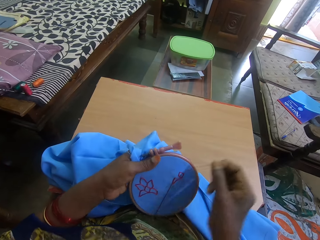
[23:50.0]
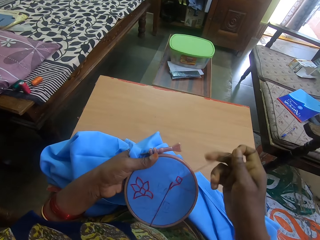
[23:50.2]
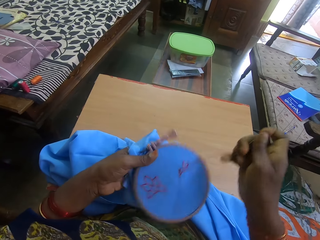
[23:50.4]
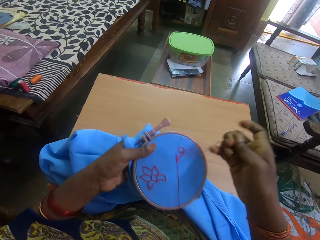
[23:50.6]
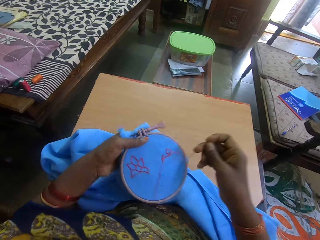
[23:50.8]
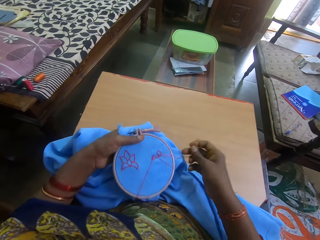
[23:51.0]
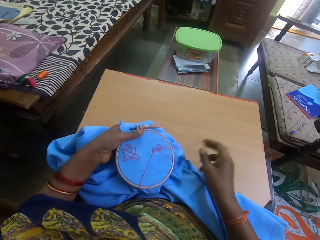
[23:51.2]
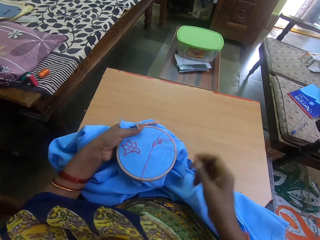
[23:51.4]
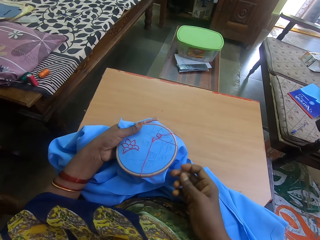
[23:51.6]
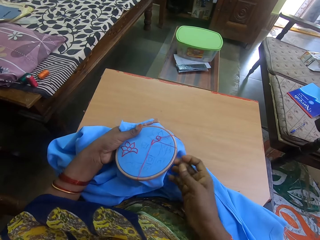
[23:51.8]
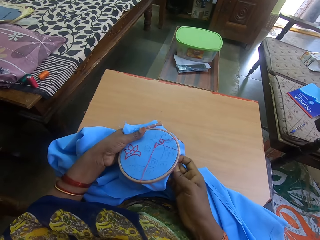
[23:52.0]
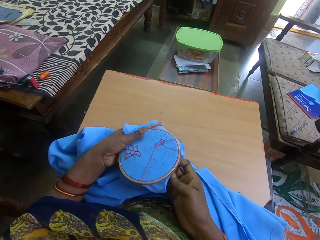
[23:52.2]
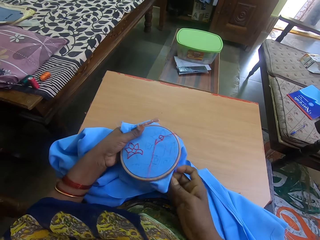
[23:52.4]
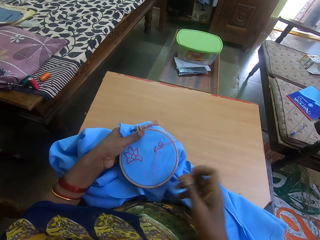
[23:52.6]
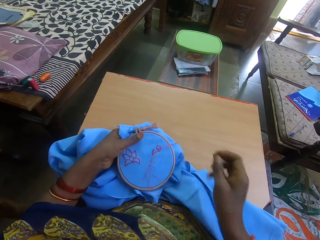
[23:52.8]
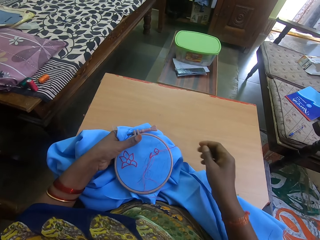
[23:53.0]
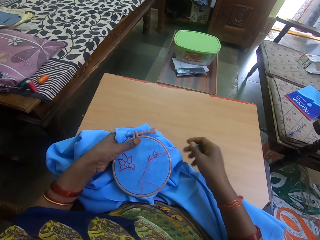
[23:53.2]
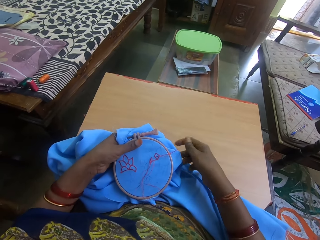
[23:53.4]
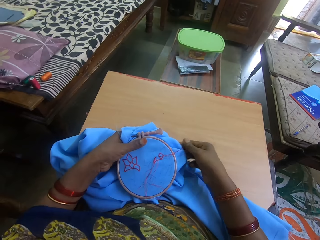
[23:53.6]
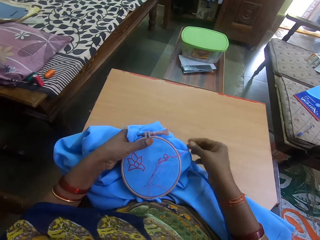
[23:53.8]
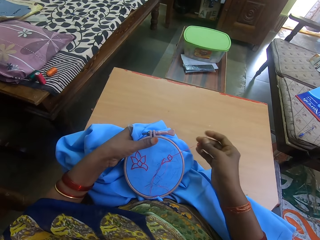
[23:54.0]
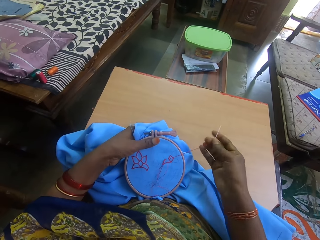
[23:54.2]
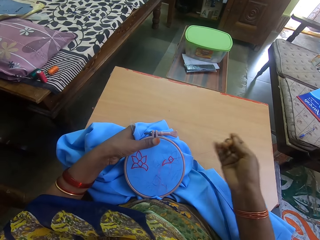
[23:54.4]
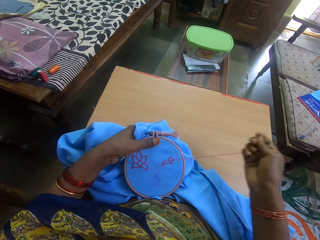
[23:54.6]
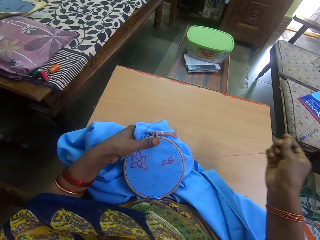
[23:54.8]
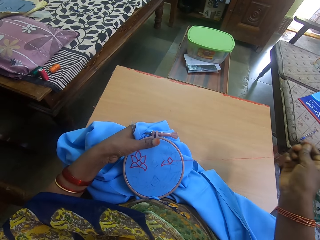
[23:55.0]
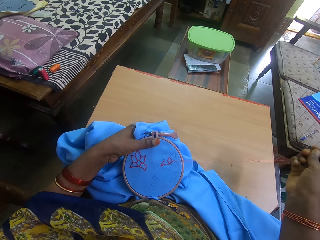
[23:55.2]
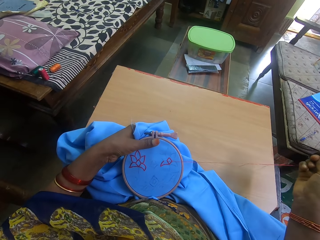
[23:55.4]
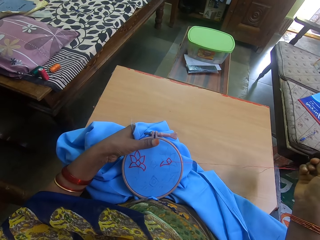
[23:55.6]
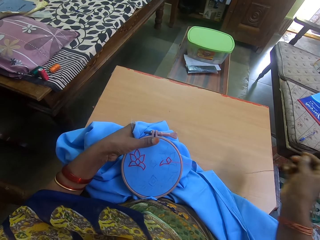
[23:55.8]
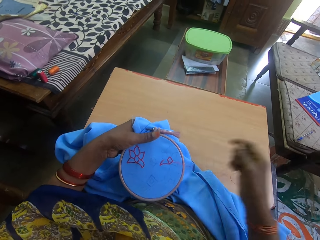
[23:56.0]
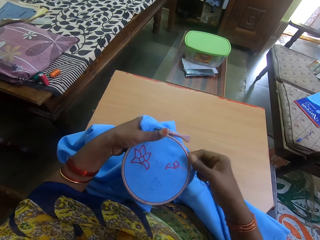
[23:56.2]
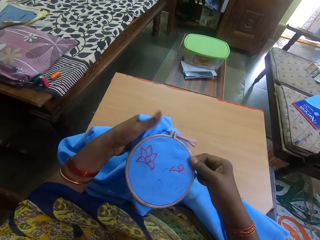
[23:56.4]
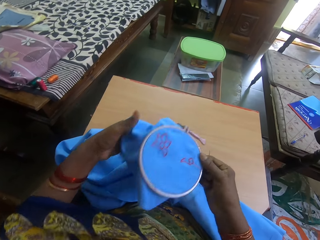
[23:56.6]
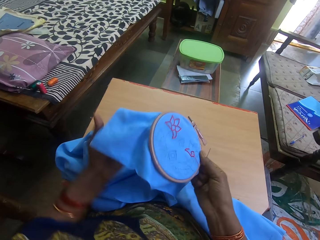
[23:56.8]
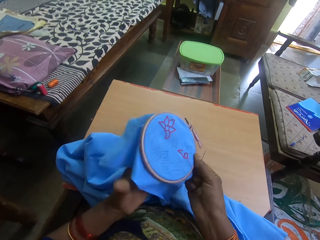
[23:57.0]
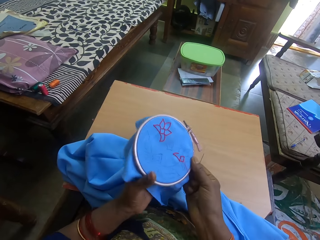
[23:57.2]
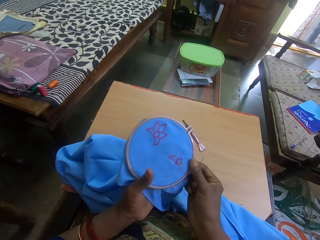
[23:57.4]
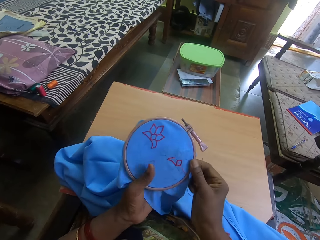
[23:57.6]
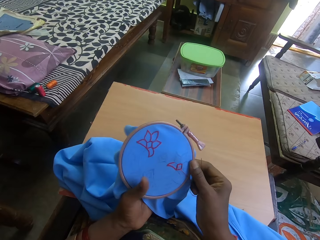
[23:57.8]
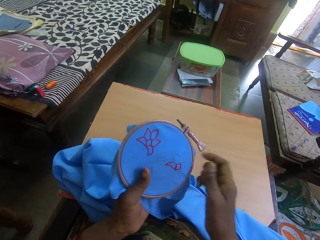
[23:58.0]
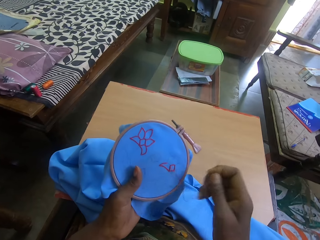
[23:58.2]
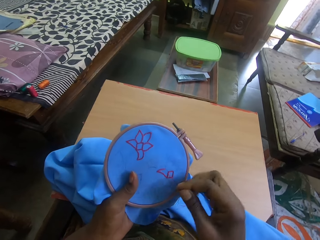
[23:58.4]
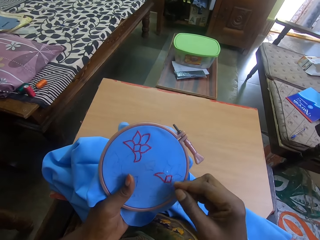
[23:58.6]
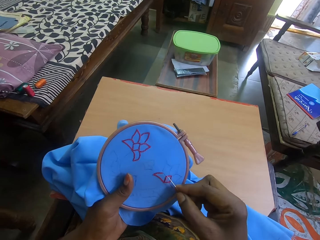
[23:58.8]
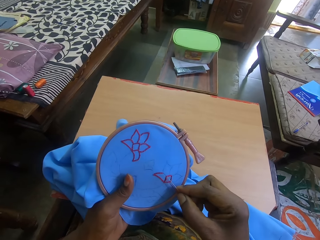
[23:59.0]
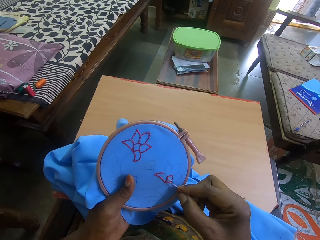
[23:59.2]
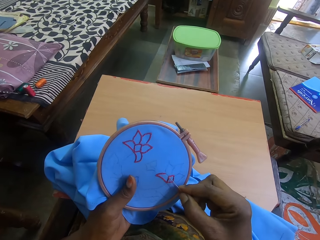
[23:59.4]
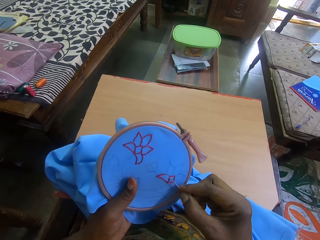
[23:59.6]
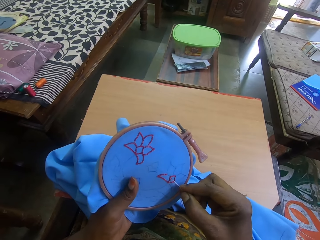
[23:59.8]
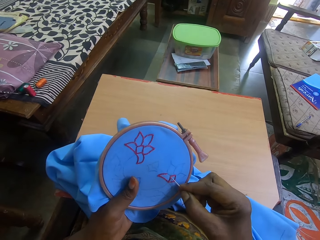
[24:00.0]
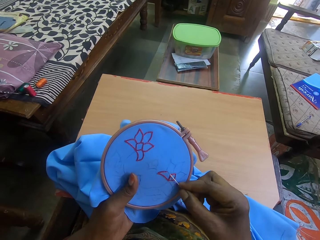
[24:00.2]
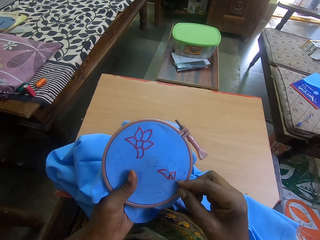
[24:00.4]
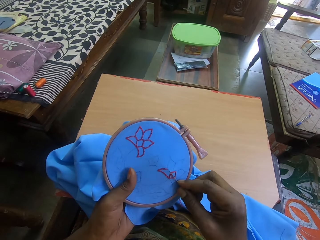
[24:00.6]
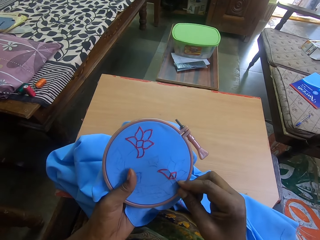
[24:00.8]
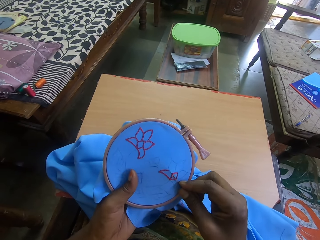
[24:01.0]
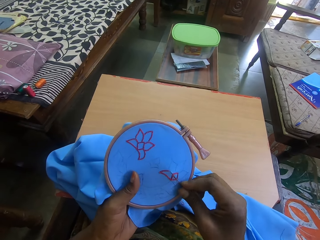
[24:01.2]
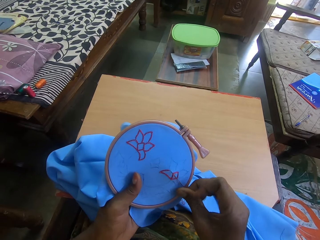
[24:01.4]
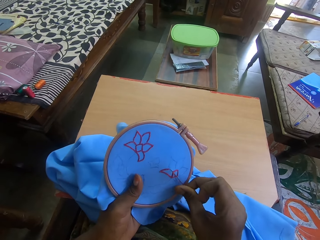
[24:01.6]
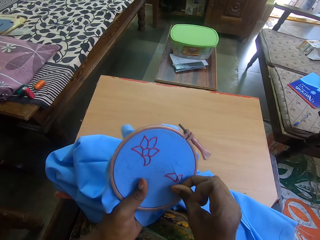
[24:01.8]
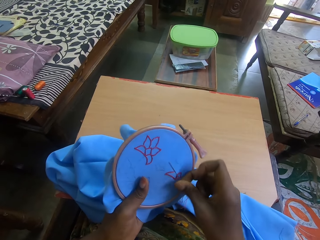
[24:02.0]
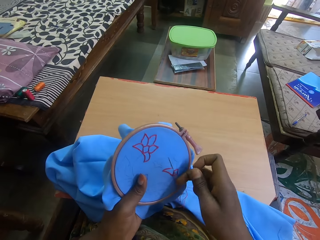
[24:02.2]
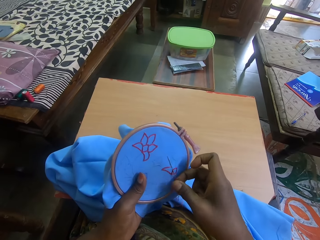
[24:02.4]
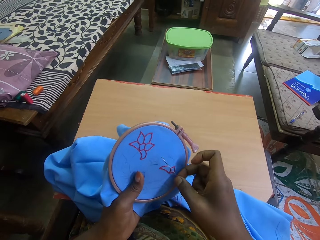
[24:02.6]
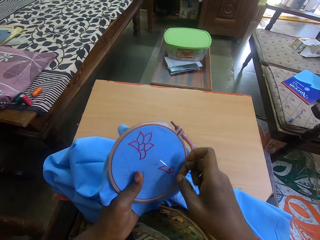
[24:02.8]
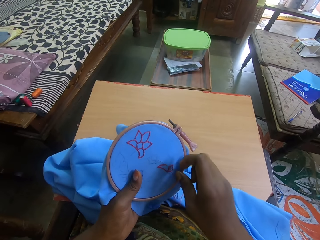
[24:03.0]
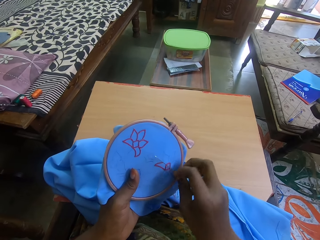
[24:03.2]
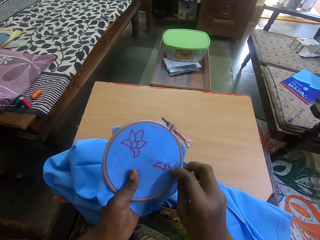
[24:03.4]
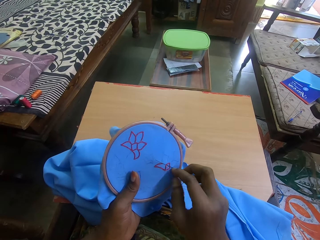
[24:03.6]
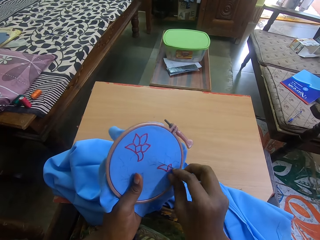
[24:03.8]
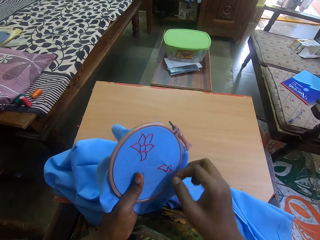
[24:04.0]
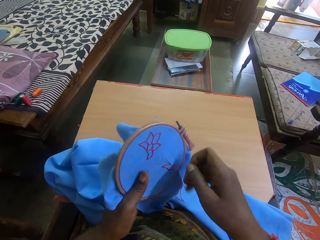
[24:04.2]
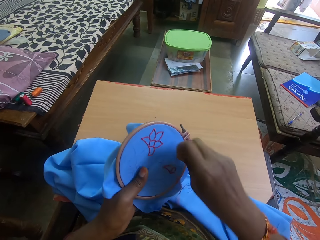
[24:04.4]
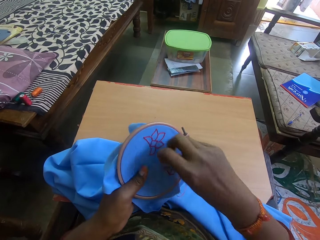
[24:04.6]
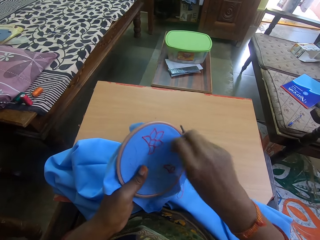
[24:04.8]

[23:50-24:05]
The camera wearer moves the fabric. They pull the needle. They move the fabric. They turn the fabric. They knit the fabric. They embroider the fabric.

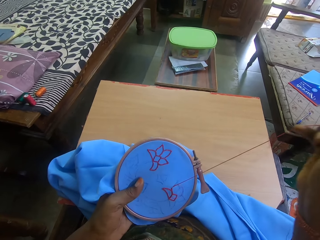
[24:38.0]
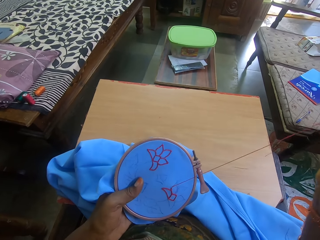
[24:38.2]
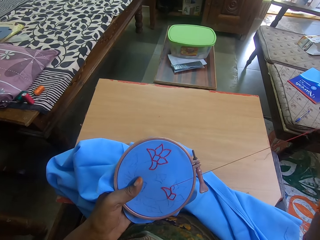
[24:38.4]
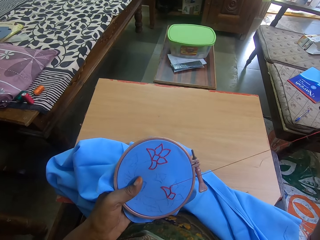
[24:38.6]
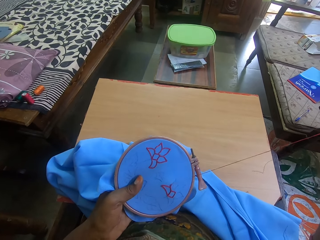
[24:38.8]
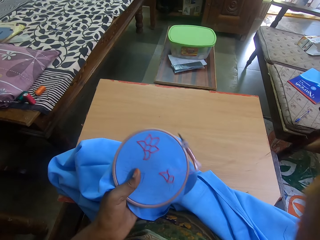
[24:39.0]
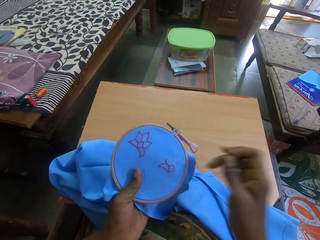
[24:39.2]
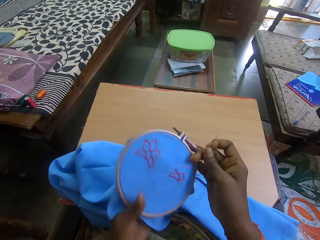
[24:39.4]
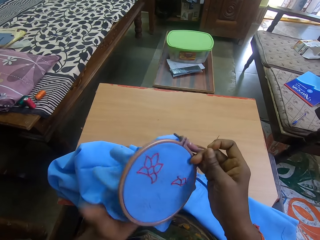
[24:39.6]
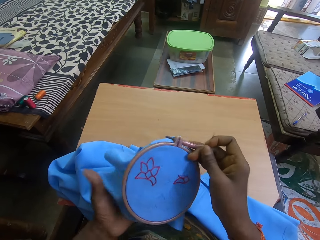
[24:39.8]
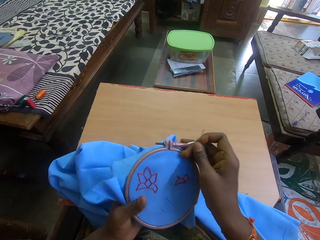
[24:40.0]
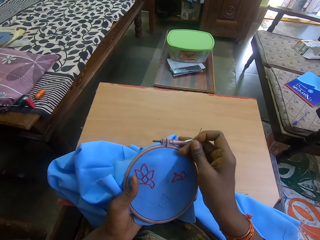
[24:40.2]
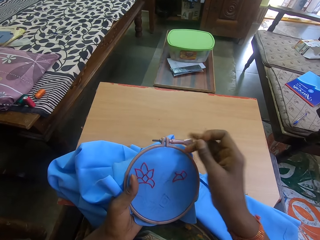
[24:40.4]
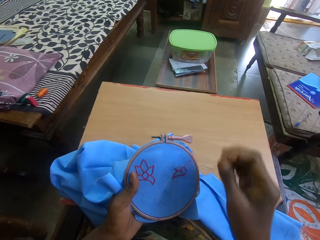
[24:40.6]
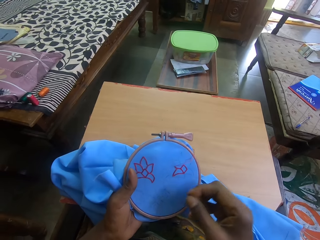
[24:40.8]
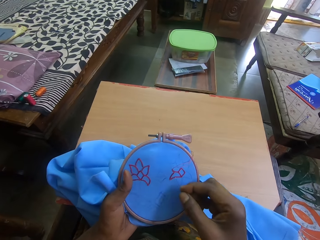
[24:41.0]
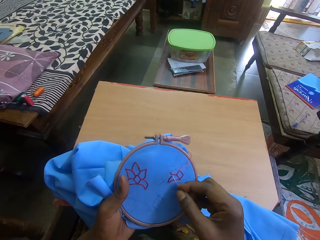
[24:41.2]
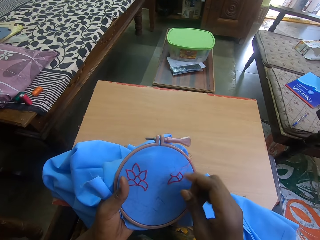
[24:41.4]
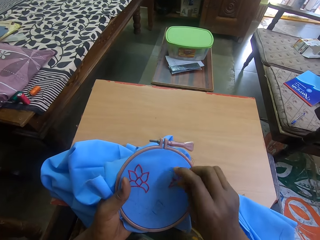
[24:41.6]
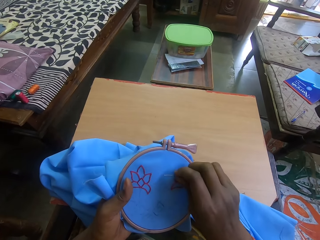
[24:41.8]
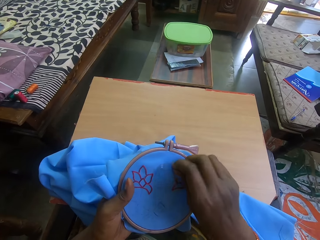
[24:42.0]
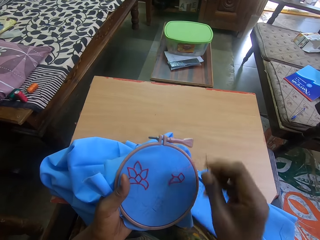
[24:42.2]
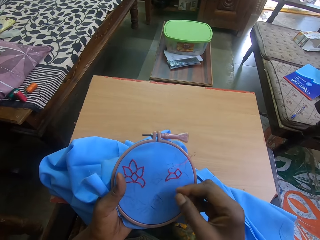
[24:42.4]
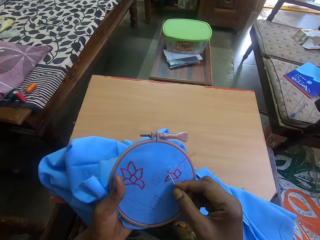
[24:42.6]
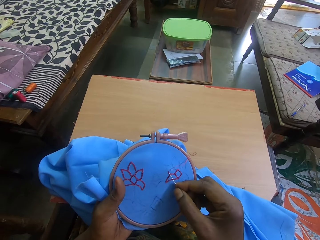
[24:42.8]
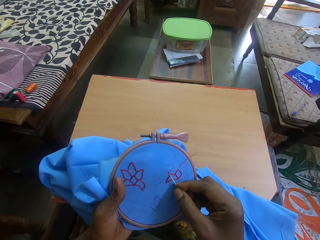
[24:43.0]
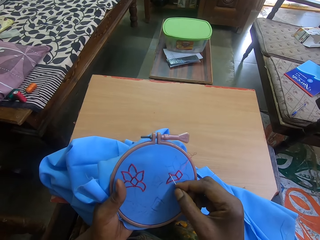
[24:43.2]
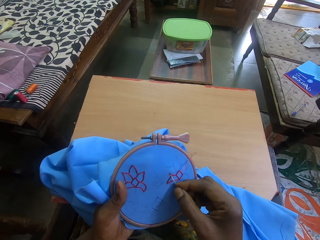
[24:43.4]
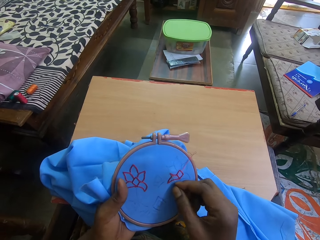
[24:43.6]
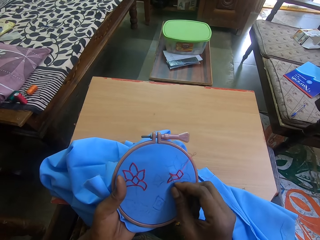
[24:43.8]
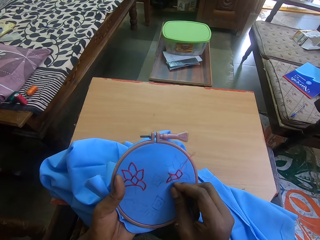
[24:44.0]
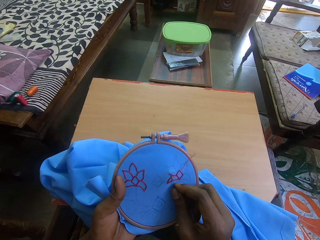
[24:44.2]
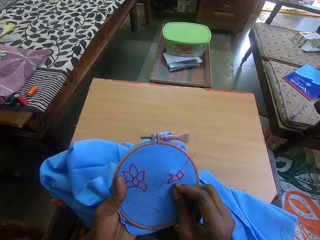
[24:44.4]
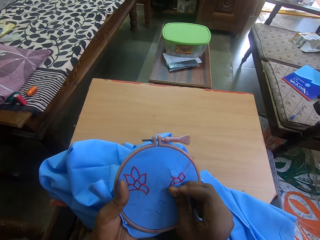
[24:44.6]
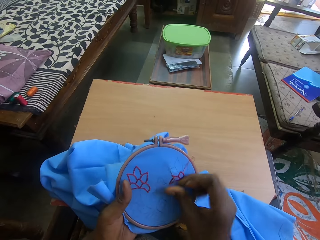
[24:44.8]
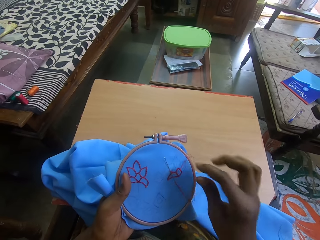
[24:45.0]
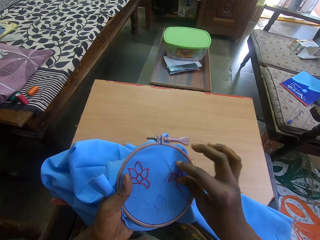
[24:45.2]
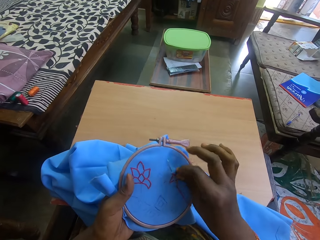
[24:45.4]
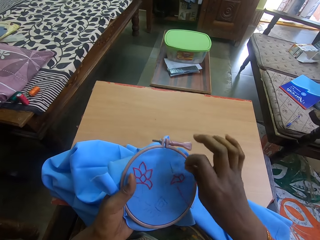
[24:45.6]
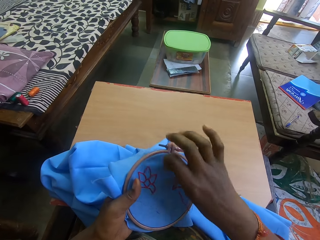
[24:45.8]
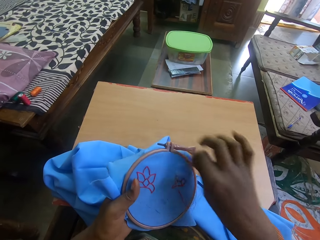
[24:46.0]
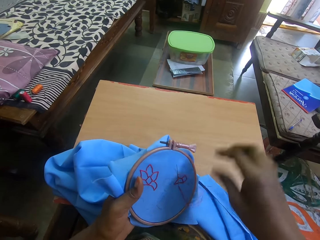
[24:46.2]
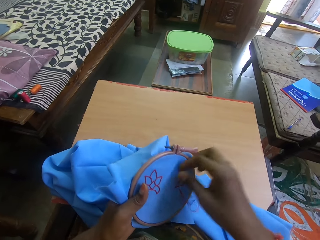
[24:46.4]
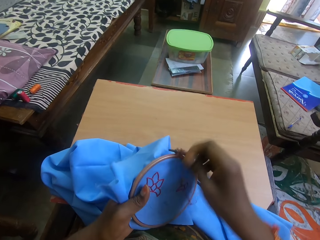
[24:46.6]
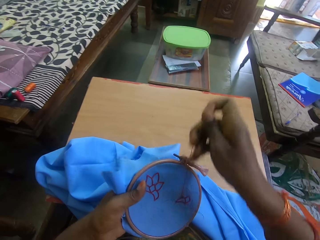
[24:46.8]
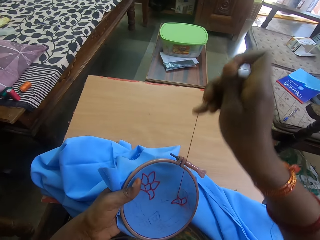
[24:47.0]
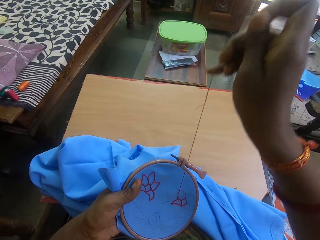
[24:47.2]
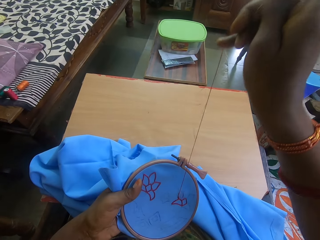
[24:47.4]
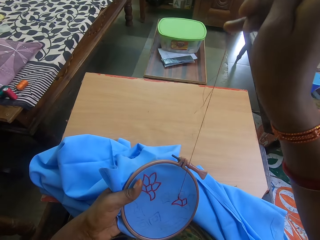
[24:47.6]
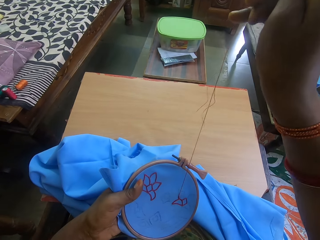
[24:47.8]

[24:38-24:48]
The camera wearer turns the fabric. They embroider the fabric.
